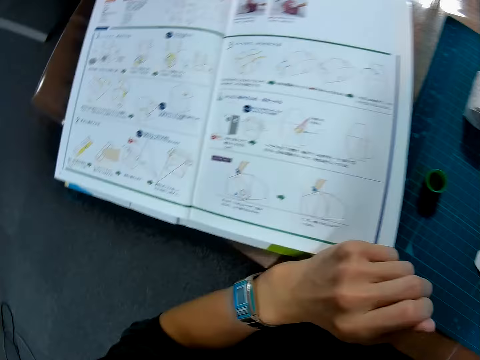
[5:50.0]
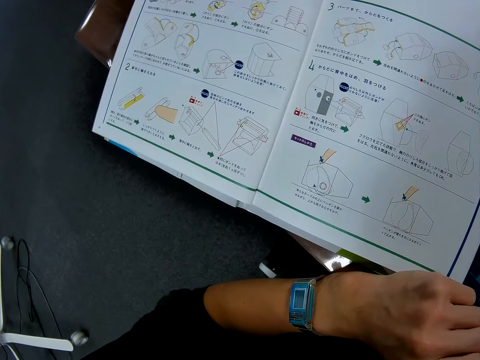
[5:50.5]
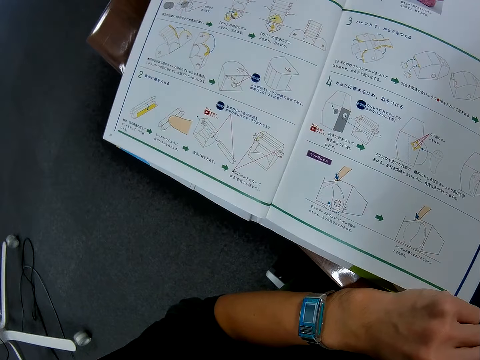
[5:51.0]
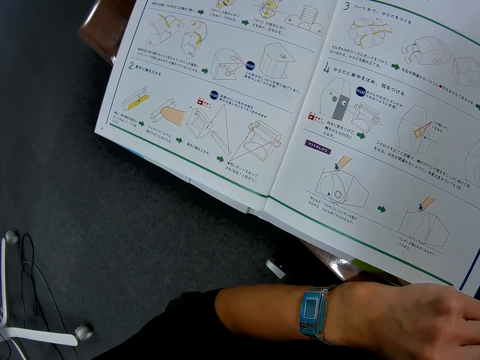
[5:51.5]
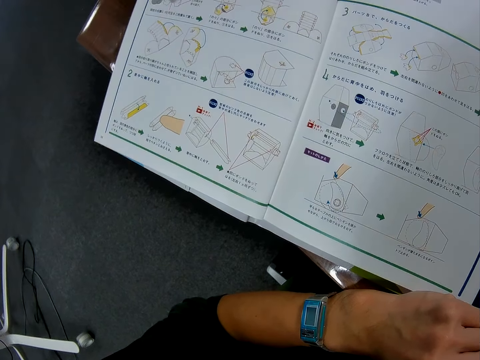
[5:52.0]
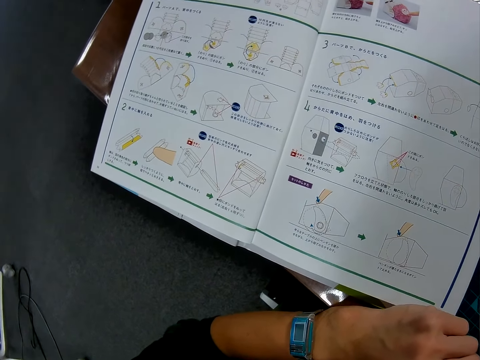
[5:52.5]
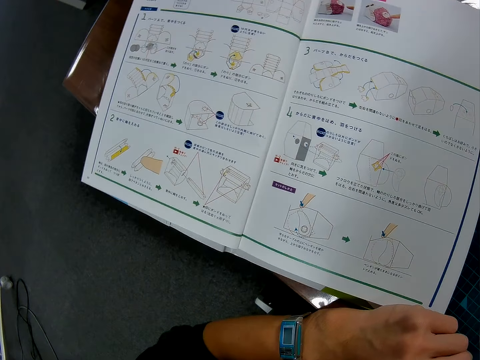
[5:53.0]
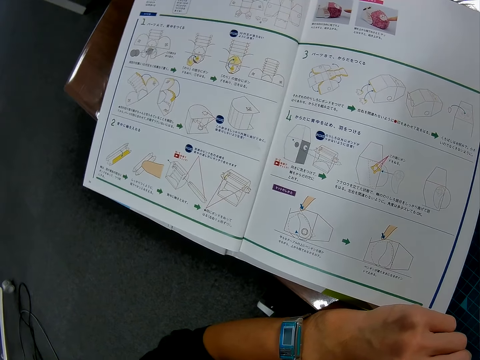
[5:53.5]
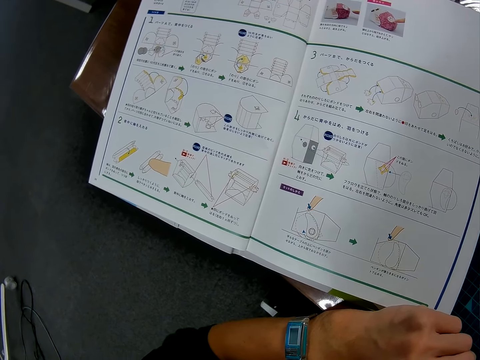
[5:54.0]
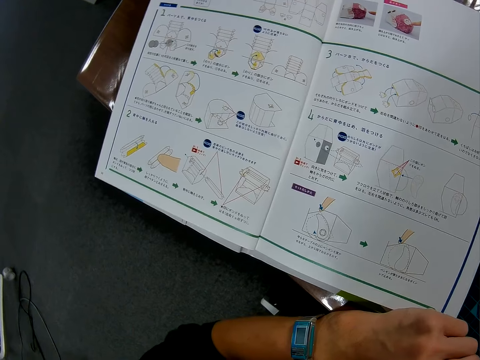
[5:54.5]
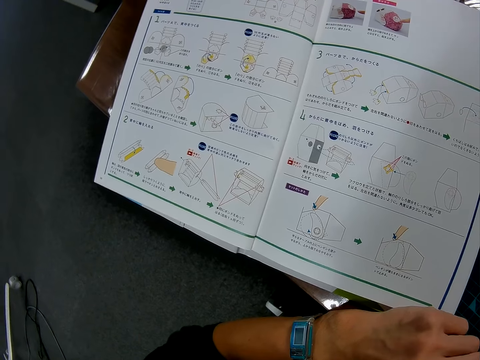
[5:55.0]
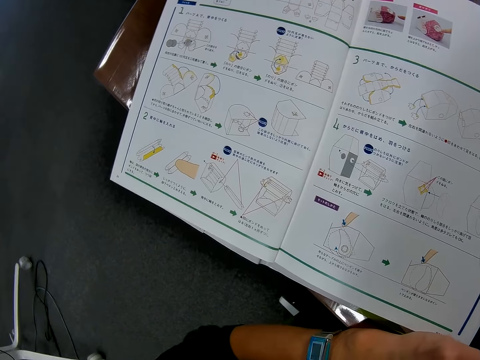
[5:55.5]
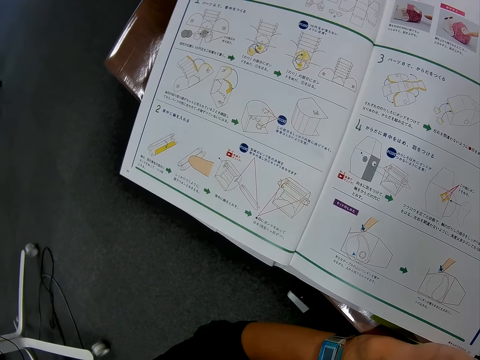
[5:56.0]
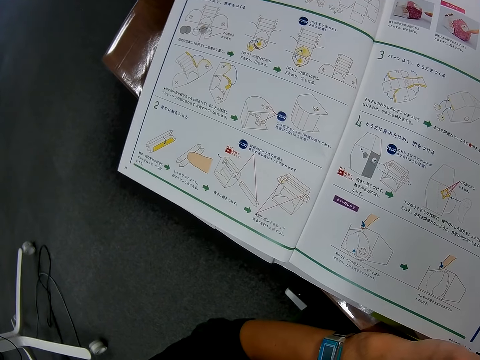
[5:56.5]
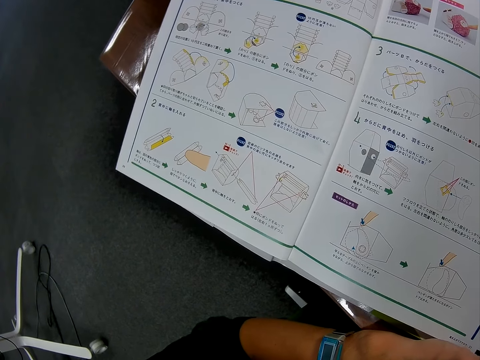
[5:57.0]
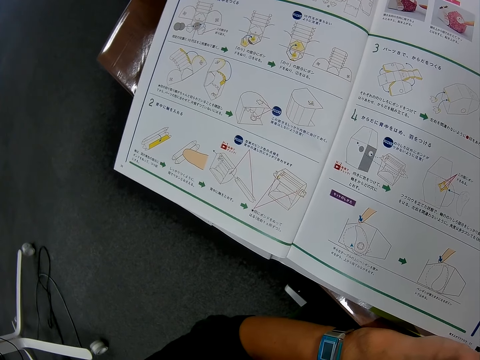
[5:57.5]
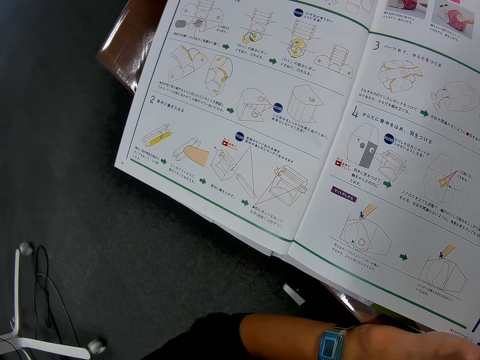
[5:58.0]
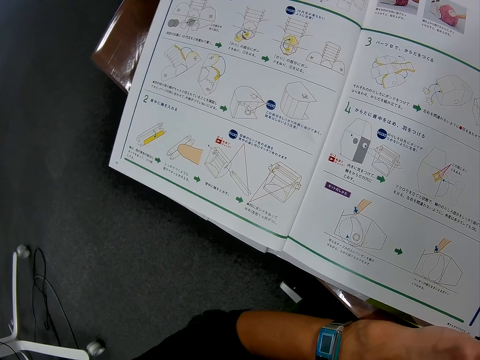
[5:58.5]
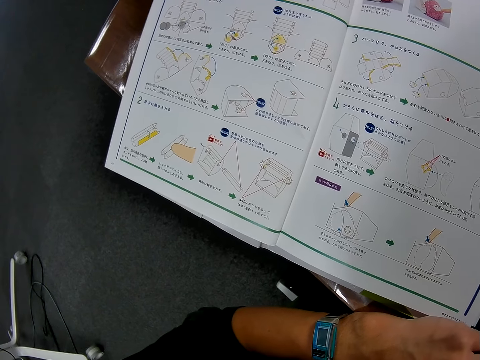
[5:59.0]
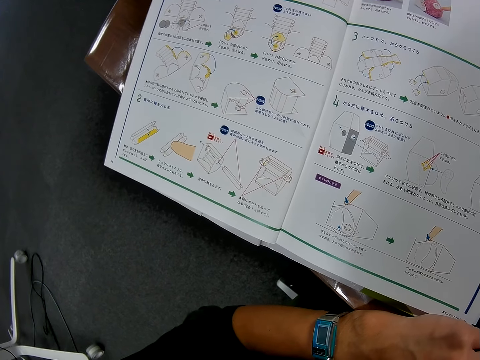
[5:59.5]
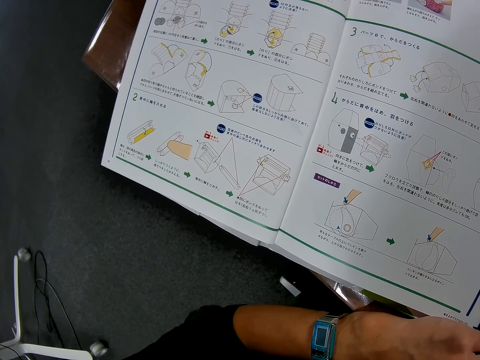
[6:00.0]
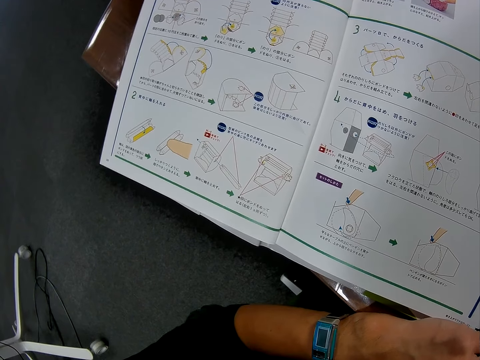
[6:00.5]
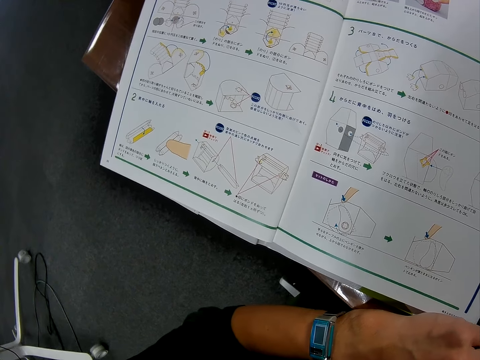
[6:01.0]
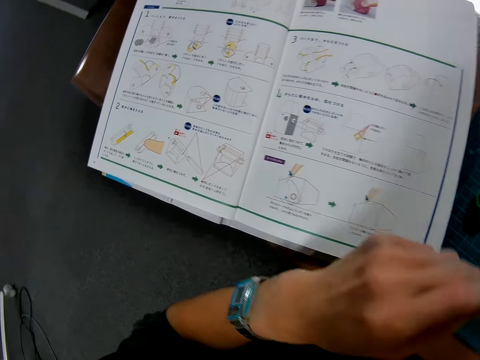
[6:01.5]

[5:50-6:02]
The camera wearer refers from the manual.

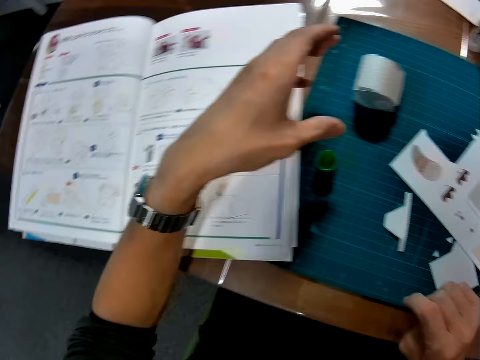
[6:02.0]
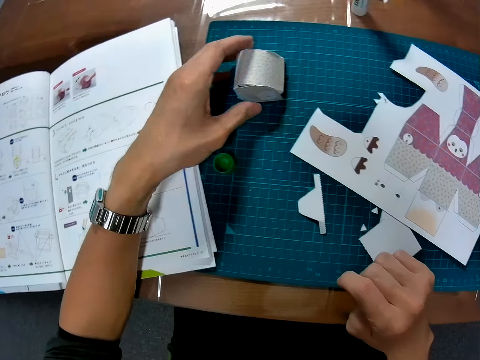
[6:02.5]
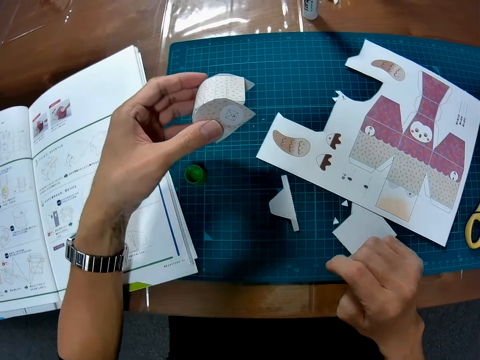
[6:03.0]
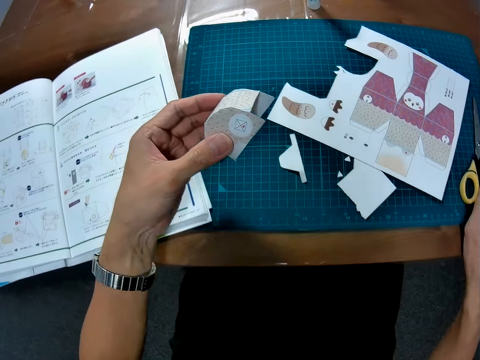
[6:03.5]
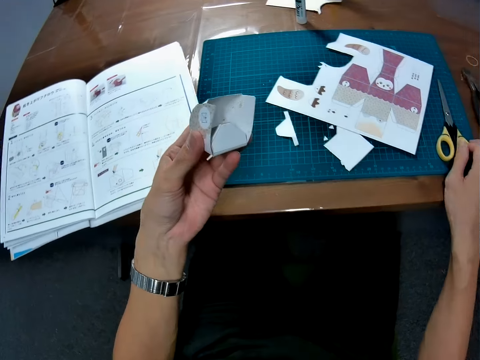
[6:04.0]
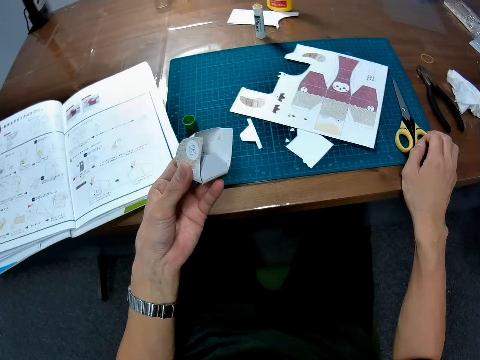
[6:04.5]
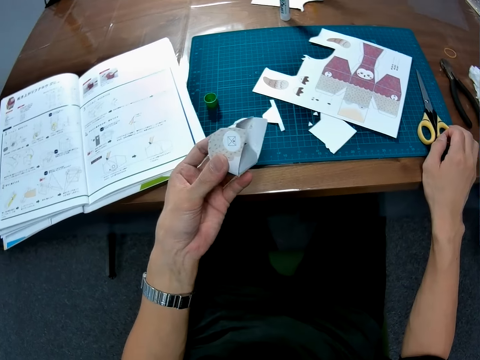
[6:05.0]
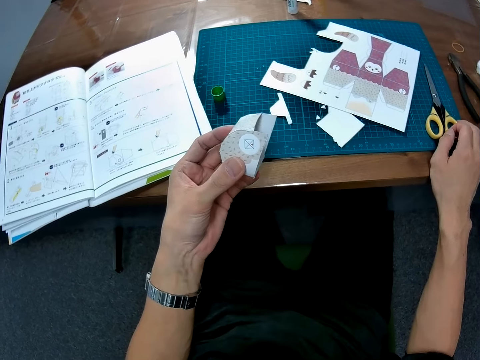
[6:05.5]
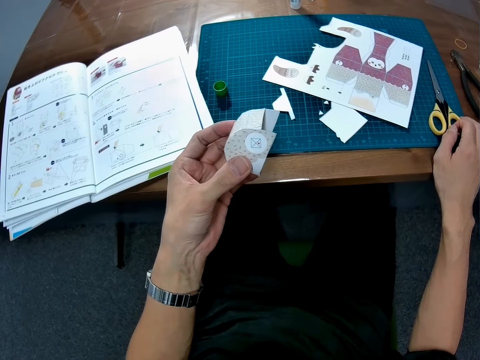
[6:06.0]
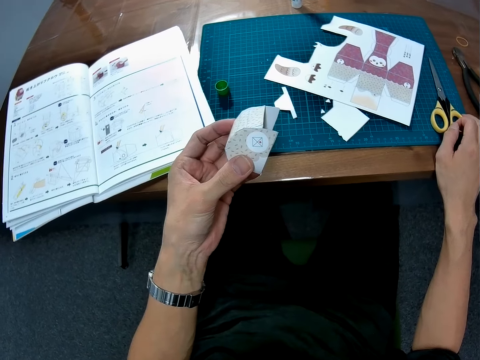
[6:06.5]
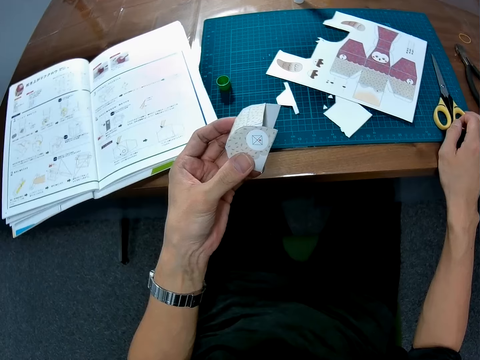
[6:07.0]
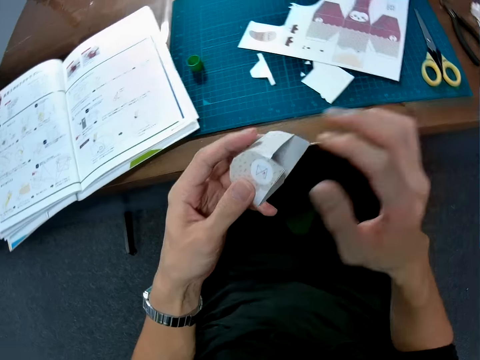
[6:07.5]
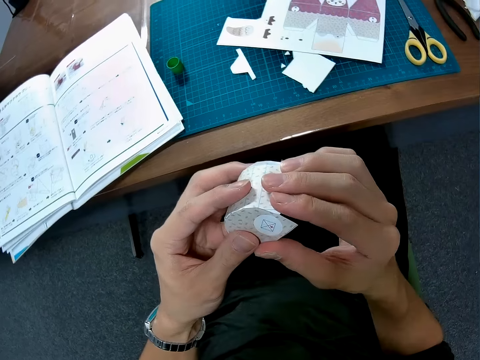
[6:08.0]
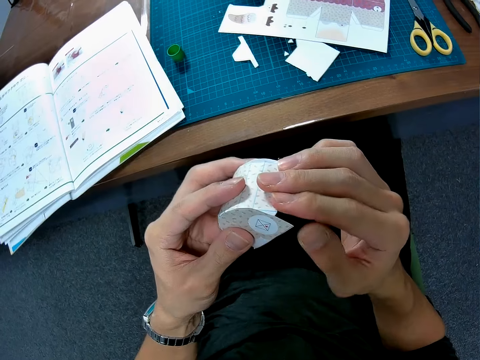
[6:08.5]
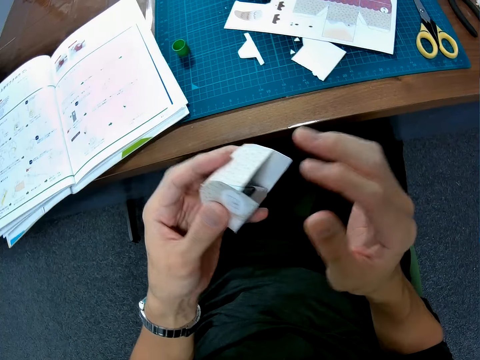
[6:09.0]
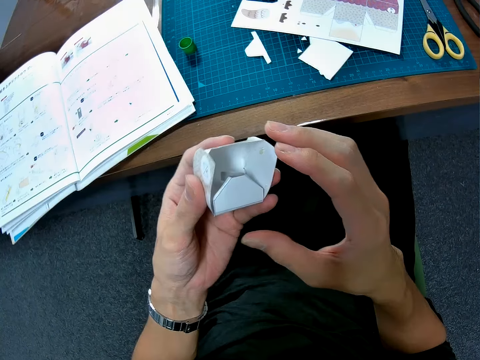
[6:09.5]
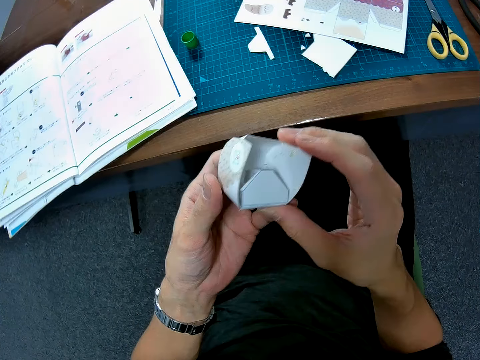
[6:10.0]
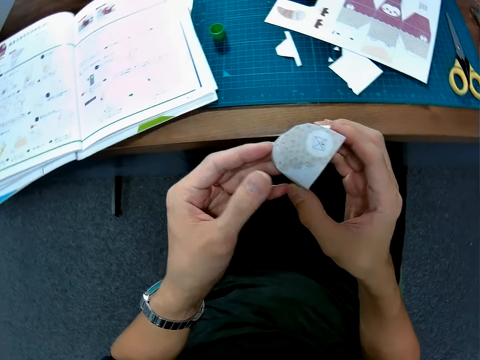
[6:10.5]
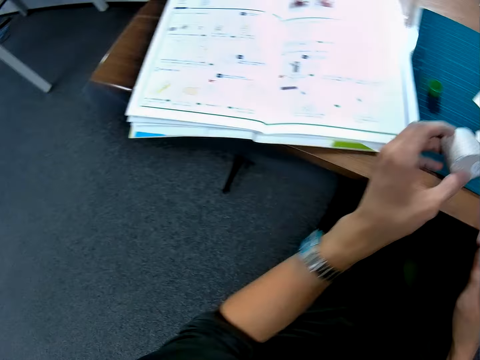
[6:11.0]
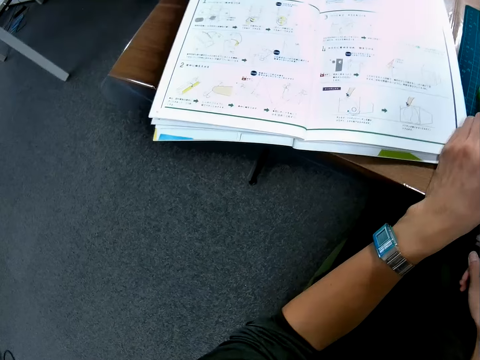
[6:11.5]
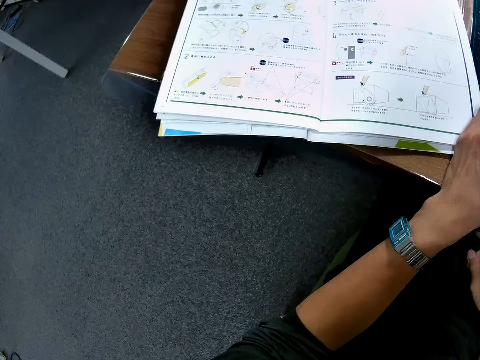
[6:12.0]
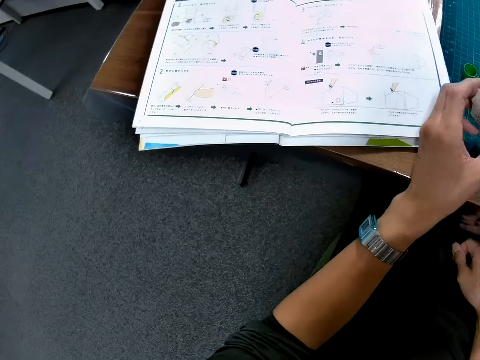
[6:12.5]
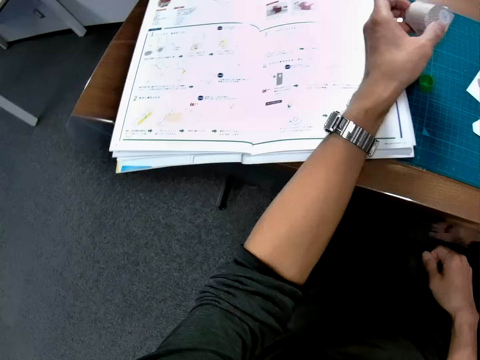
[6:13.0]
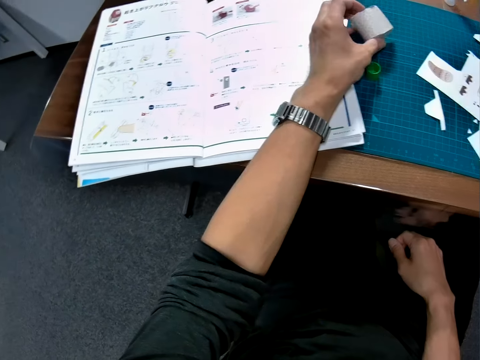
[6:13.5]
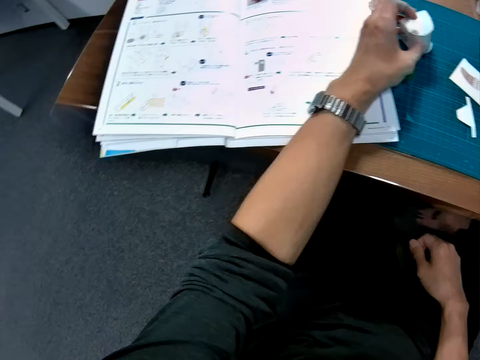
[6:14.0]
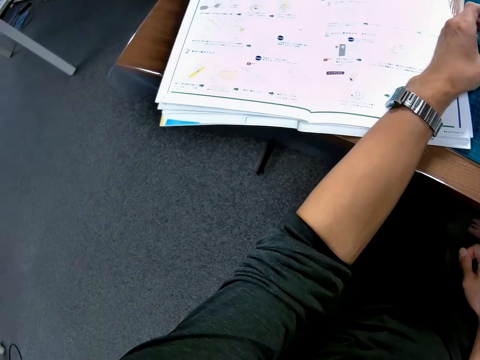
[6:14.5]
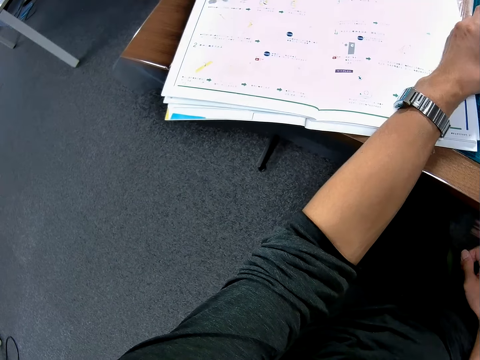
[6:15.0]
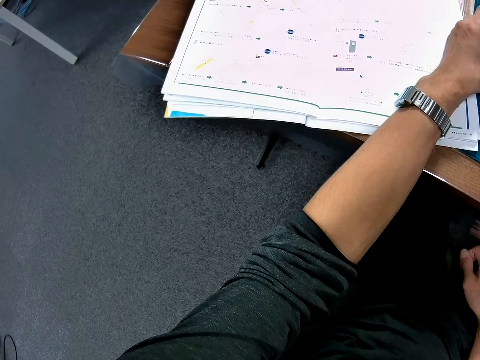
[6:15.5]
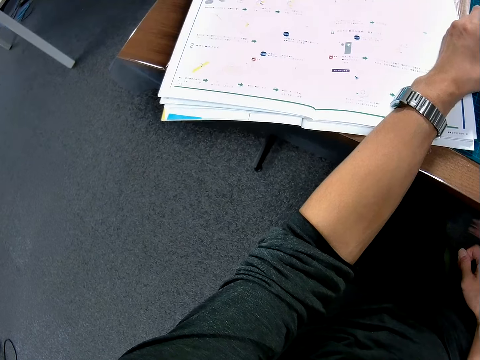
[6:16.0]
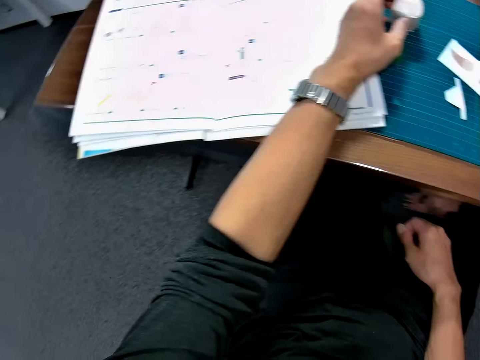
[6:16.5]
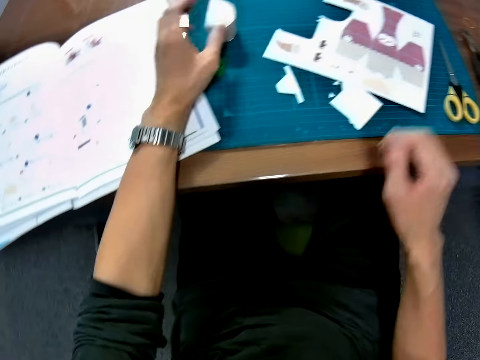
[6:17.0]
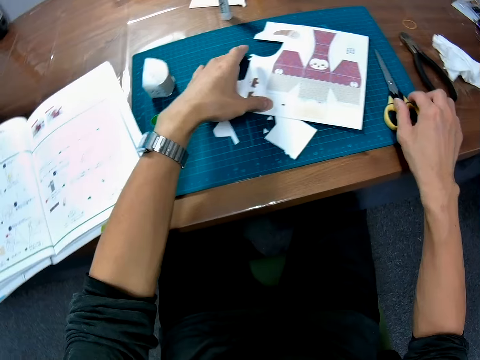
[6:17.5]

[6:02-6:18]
The camera wearer picks up a craft material paper or puzzle piece. They steer the craft material paper. They adjust the puzzle piece. They hold the craft material paper with two hands. They put down the craft material paper.
